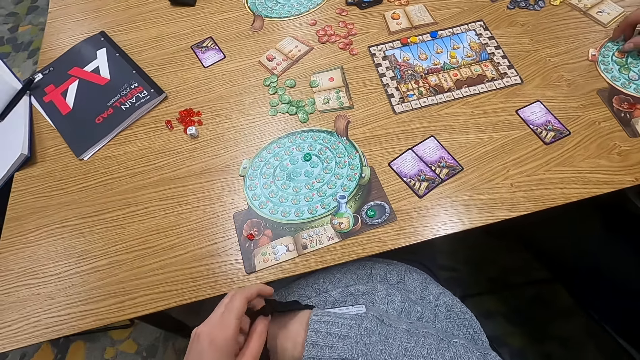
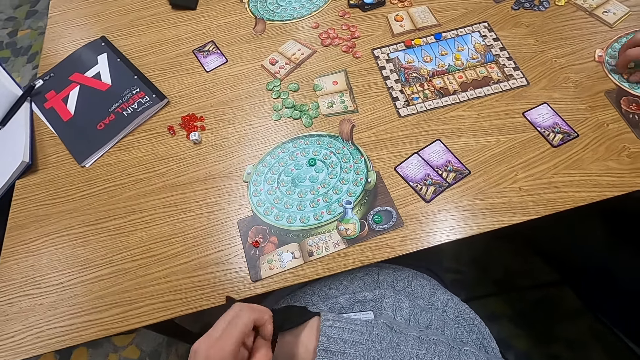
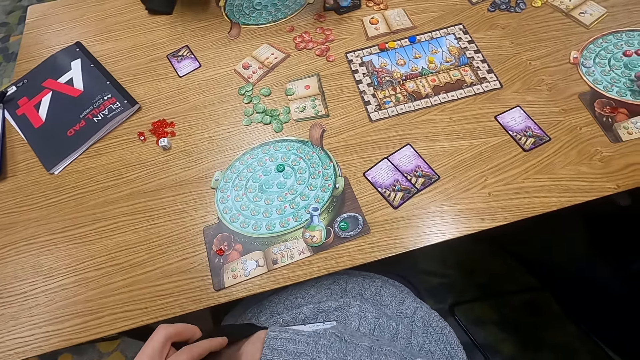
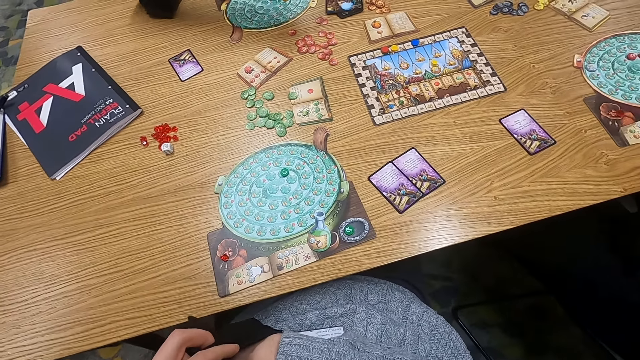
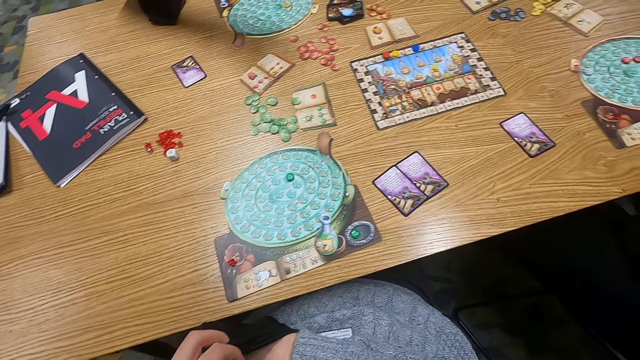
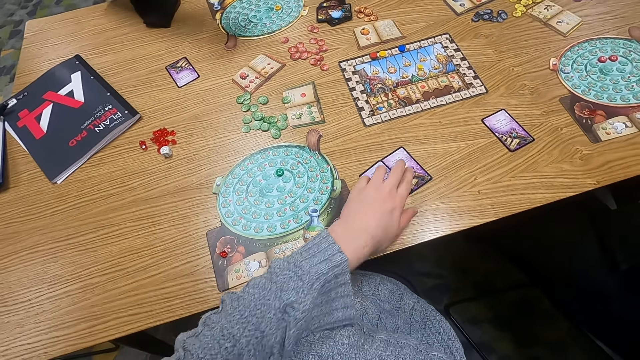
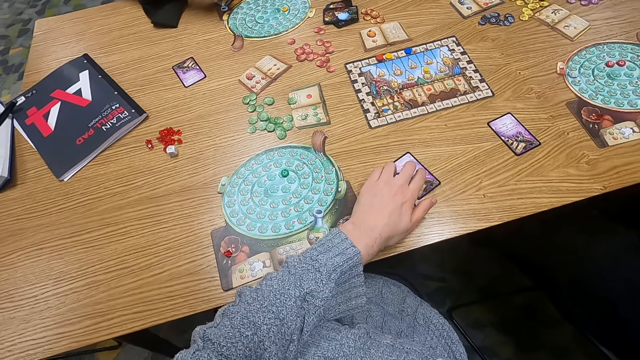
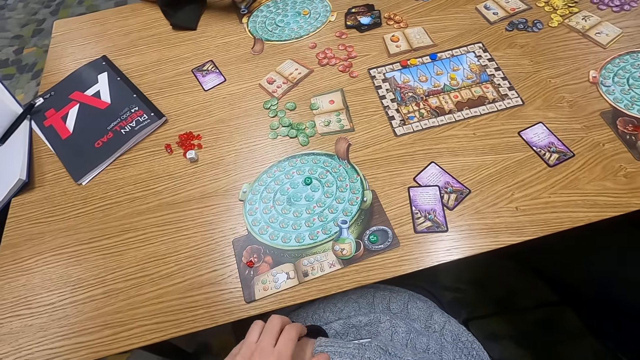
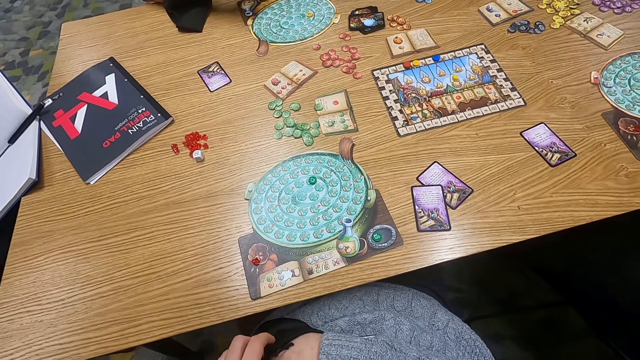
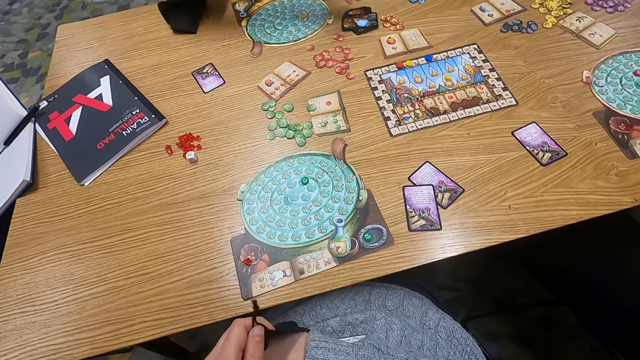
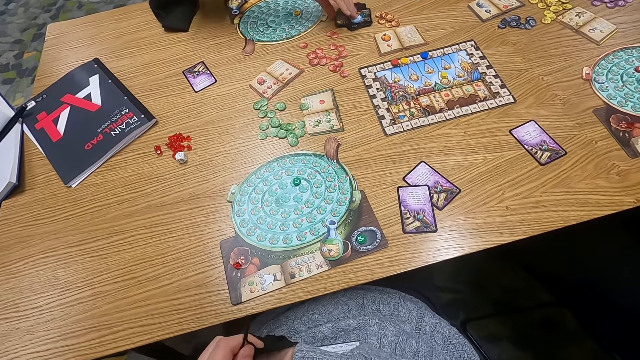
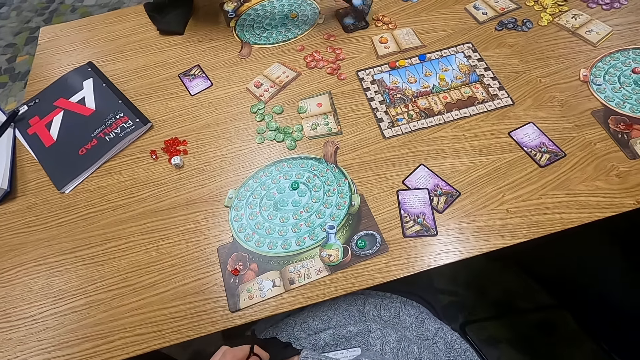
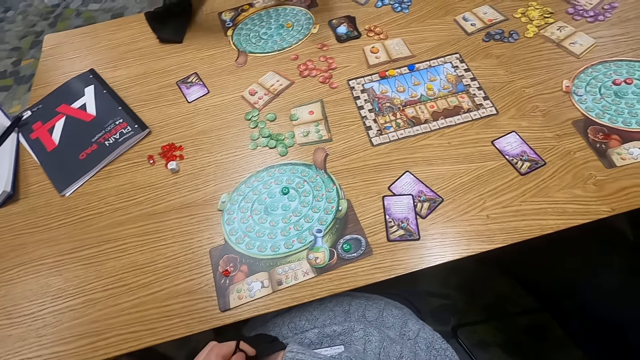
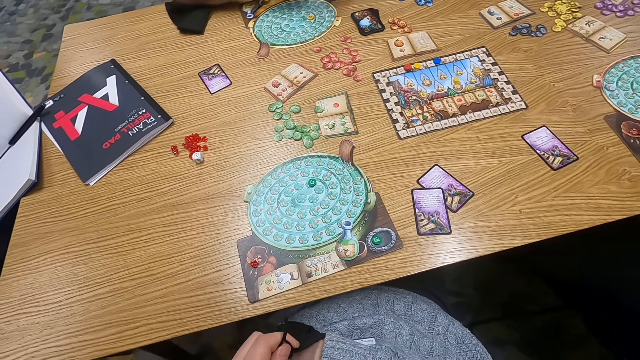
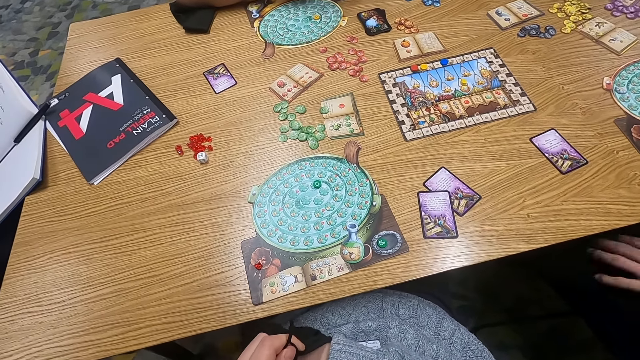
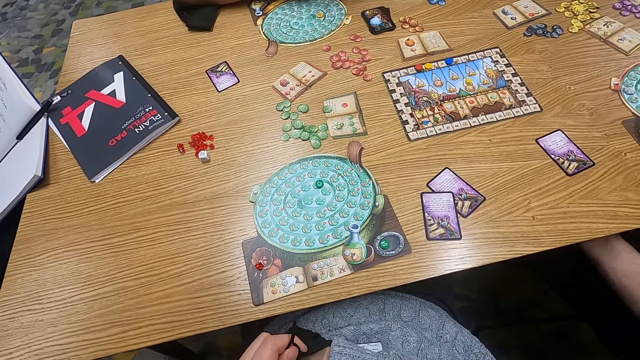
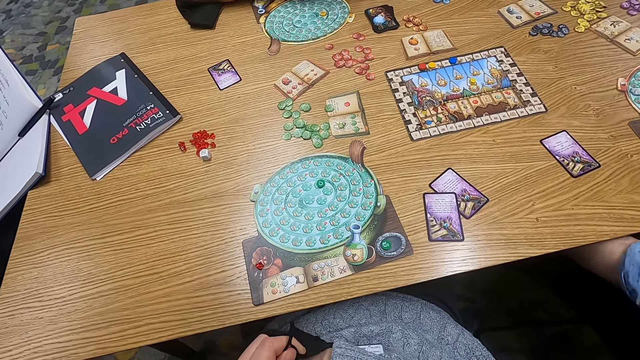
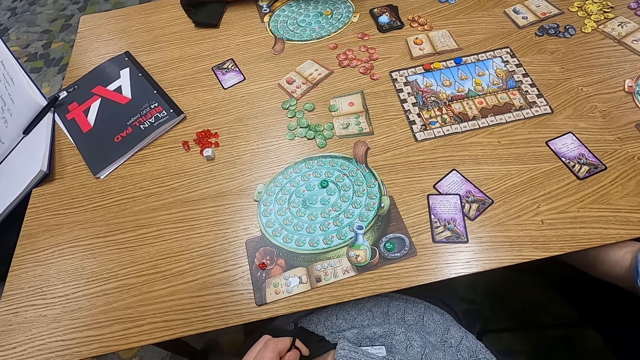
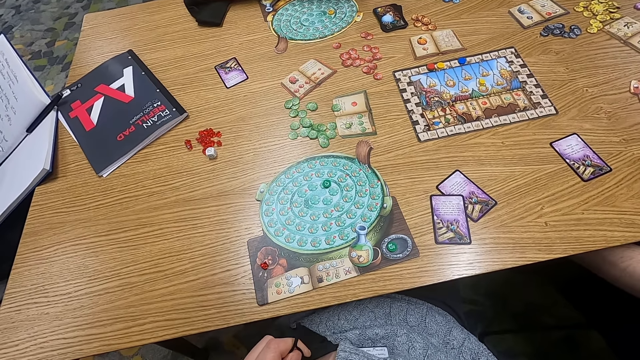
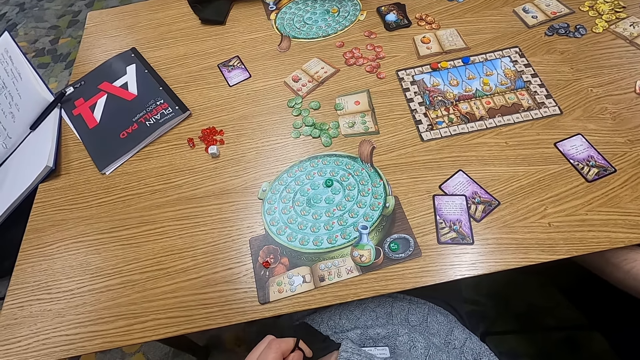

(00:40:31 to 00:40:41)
The camera wearer puts a hand in a cloth rag. A man picks counters. The camera wearer holds a playing card on the table. They touch a card. Another man holds a playing card on the table. Another man picks a card. The camera wearer turns to the side.

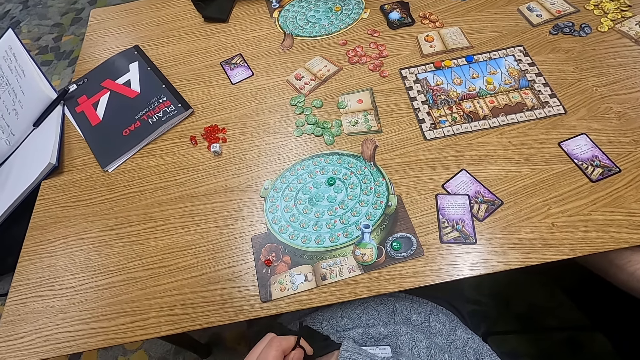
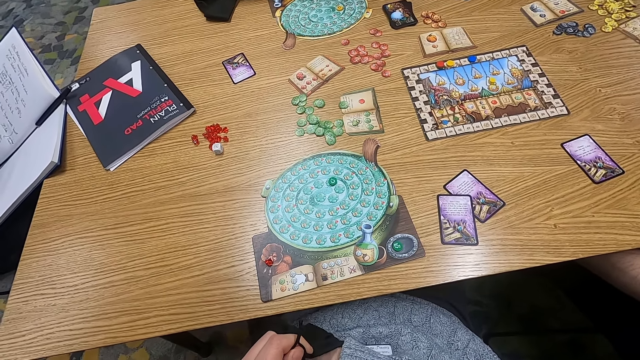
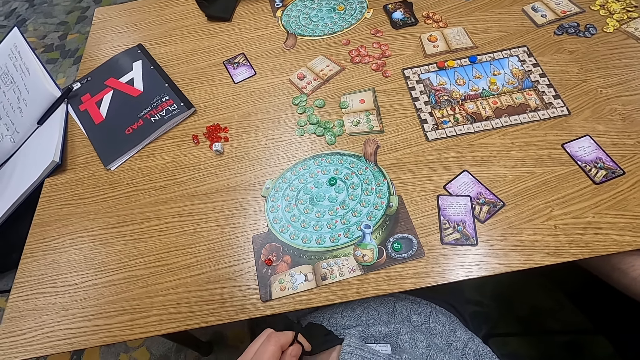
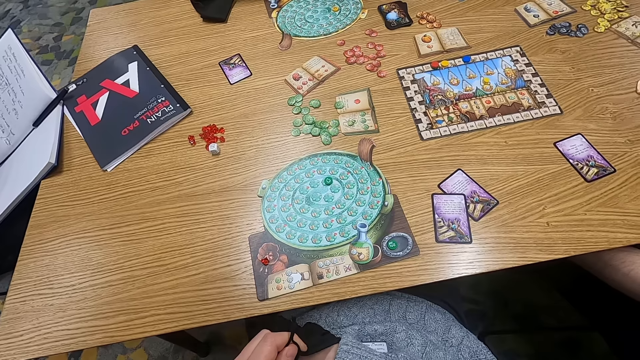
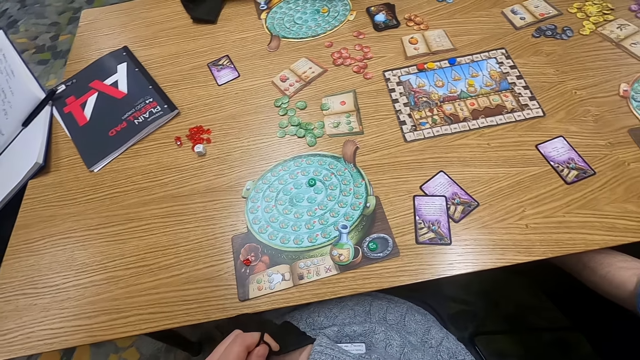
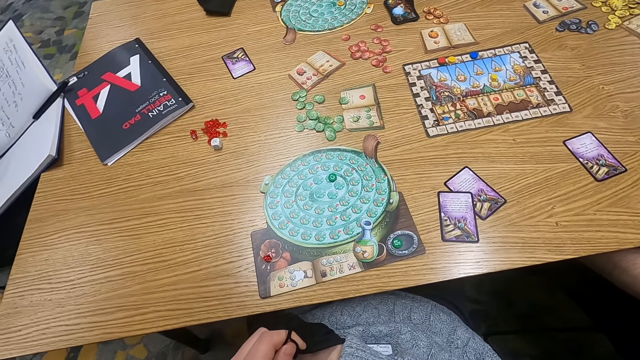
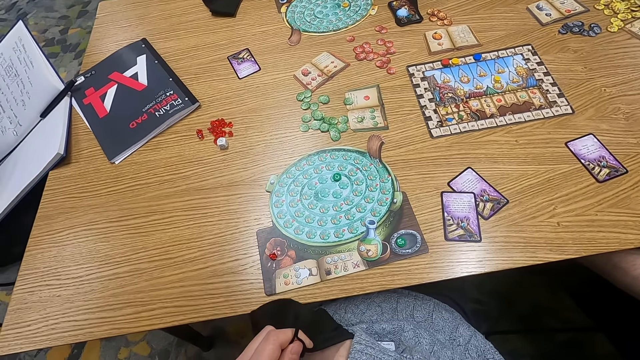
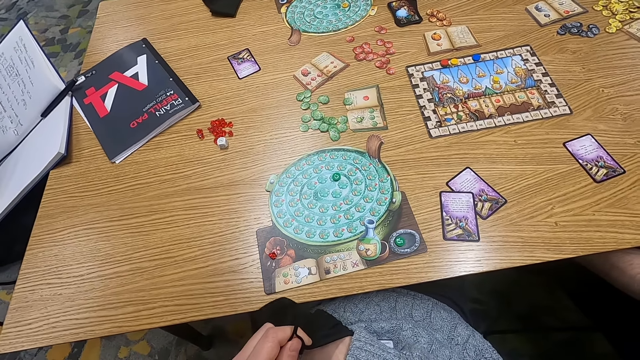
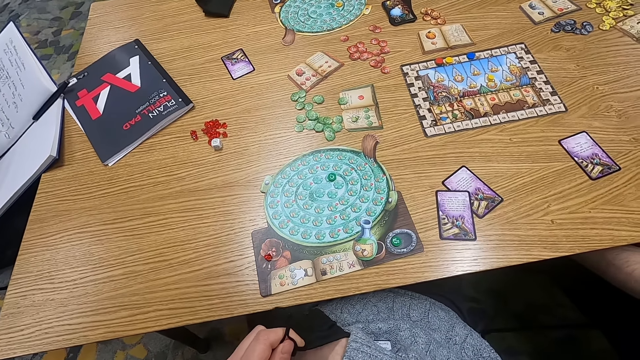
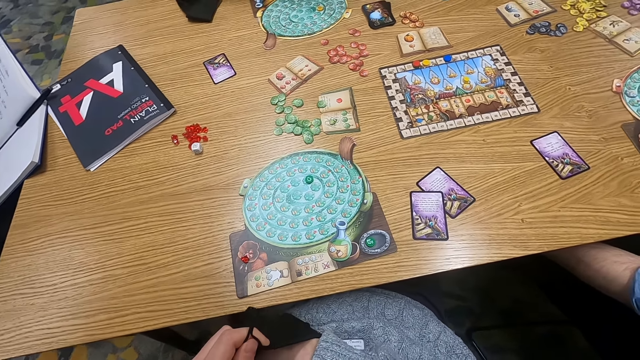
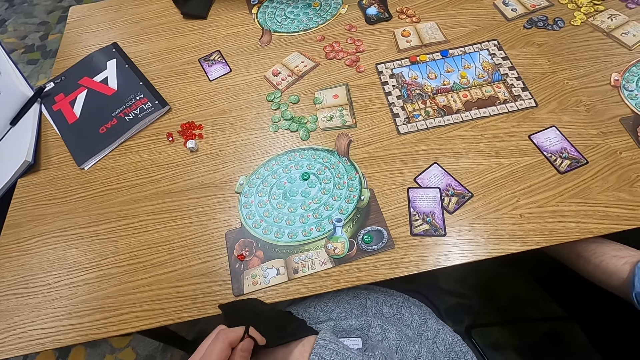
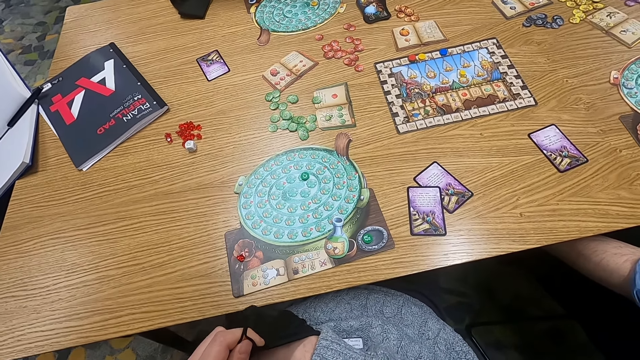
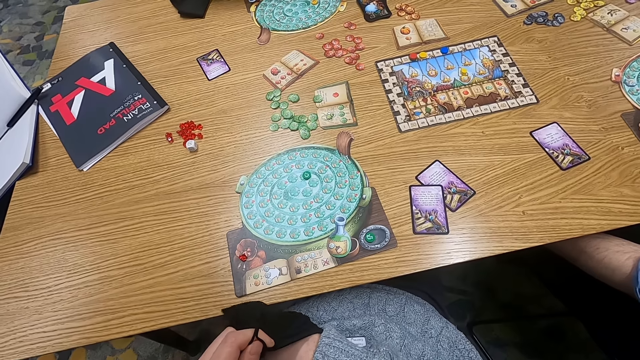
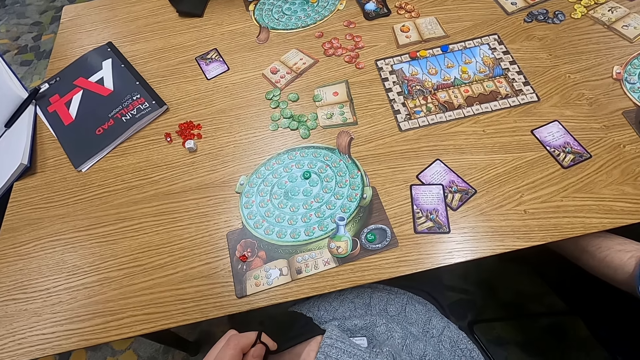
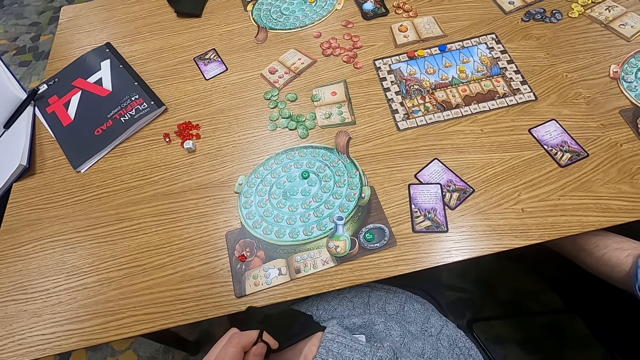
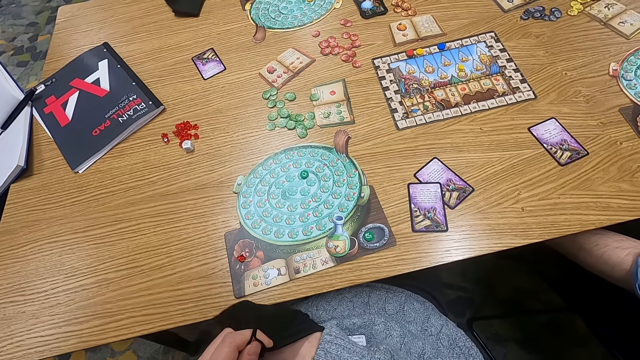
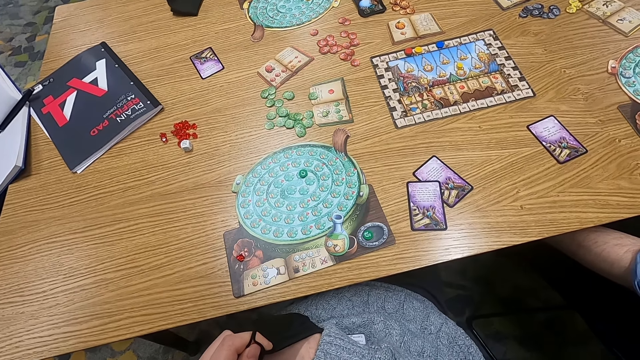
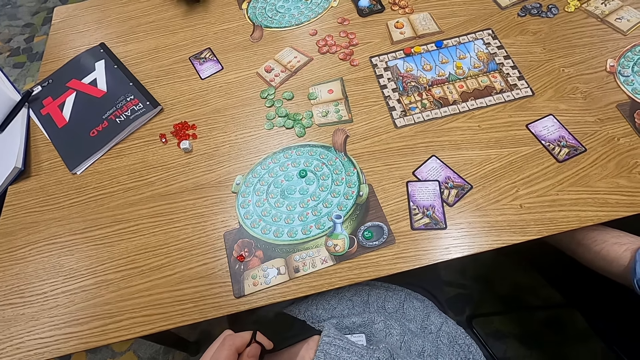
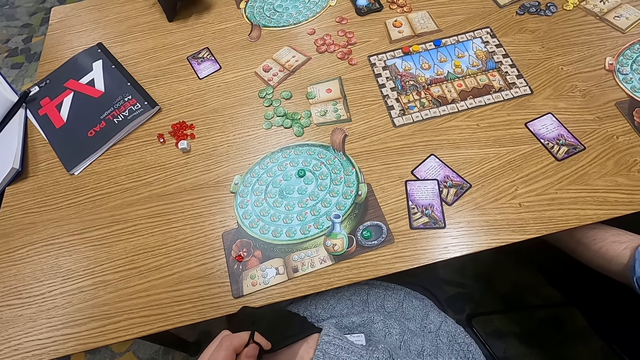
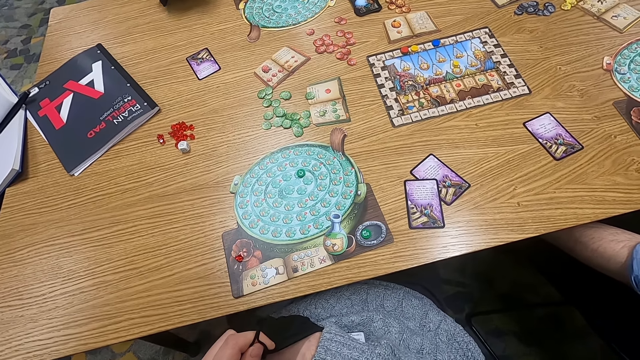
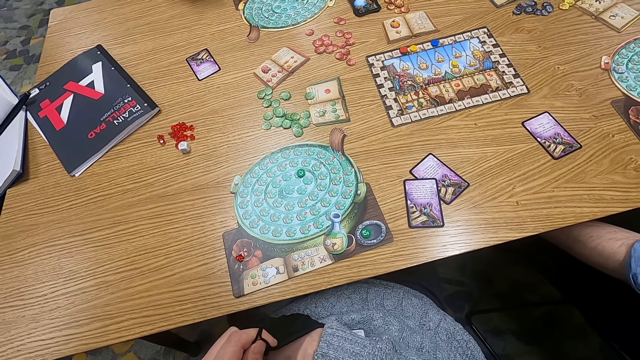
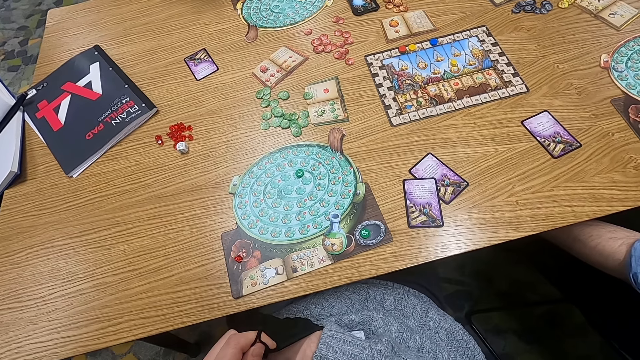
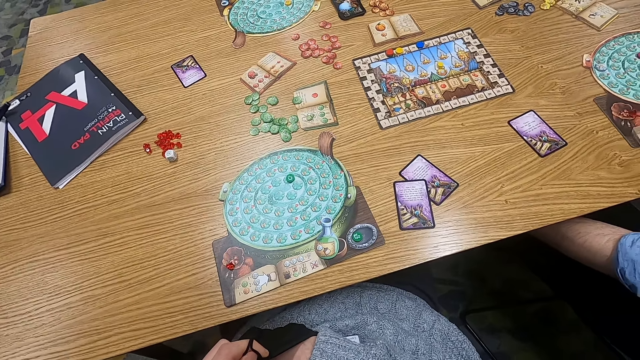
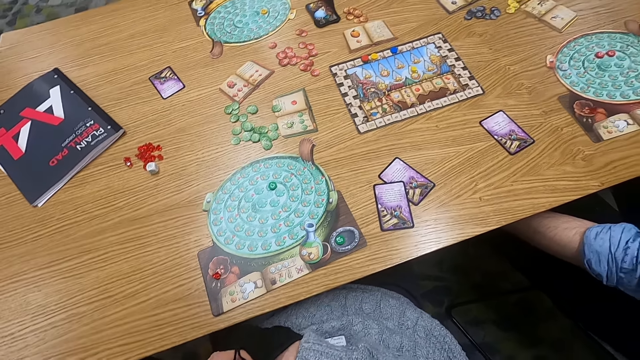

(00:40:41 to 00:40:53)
The camera wearer puts a hand in a cloth rag. They rub something.
